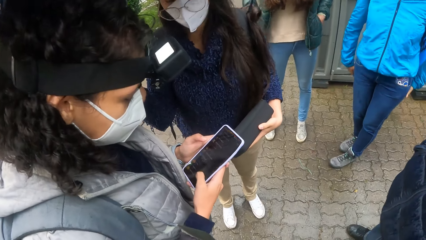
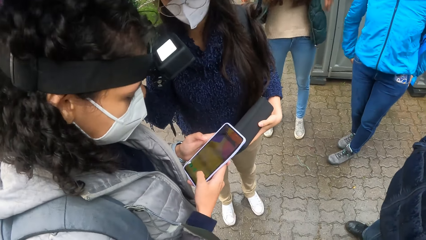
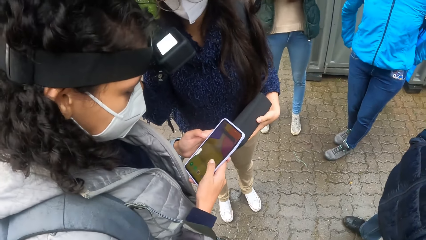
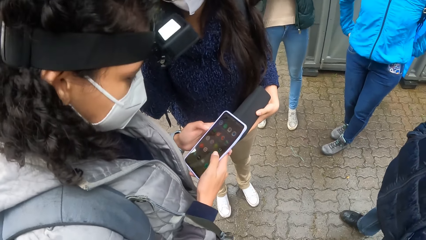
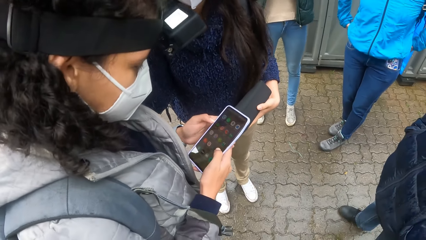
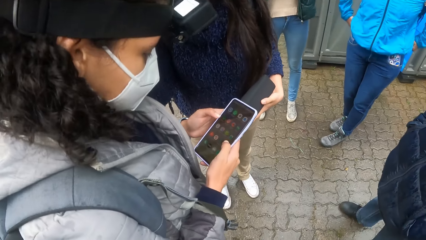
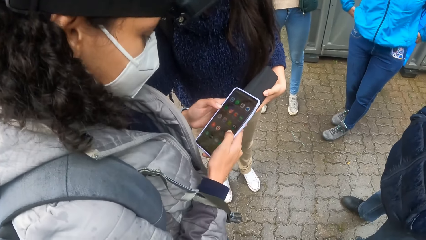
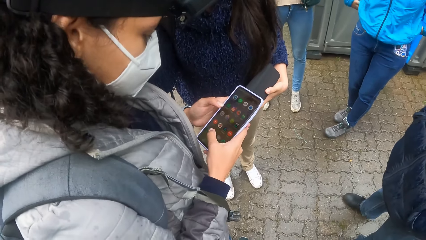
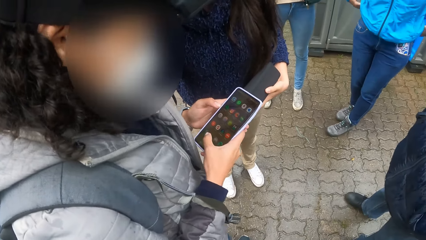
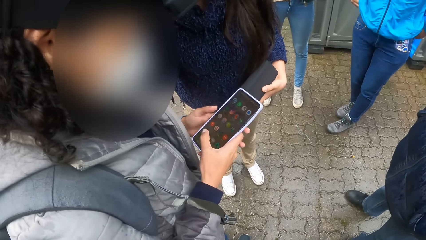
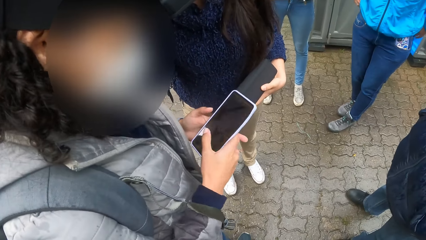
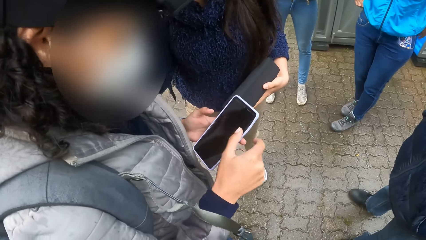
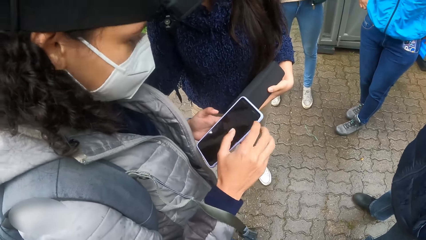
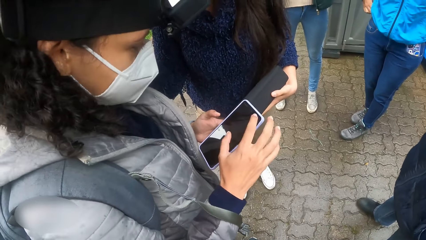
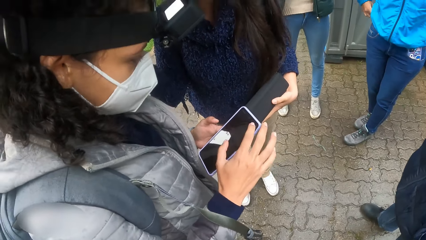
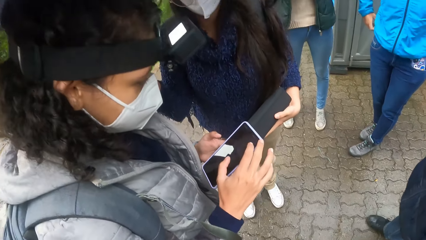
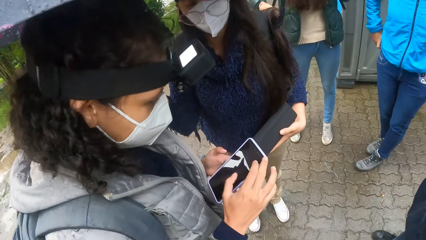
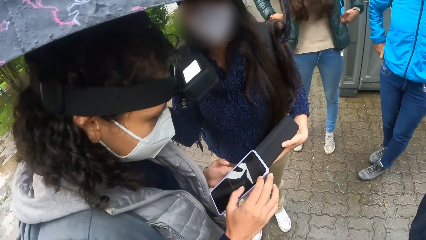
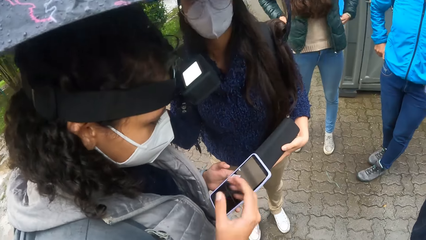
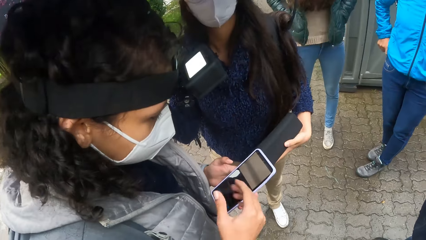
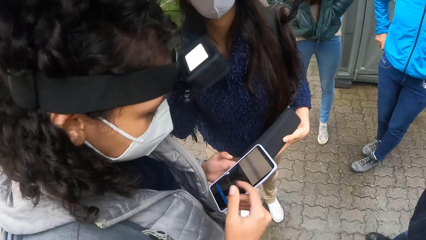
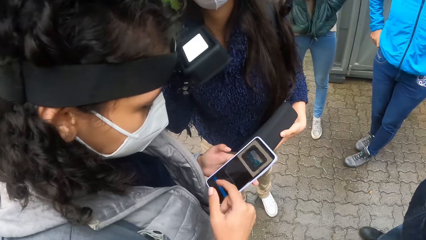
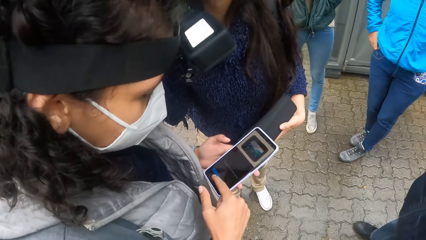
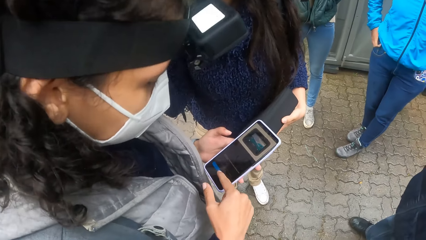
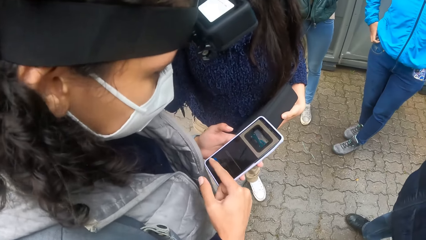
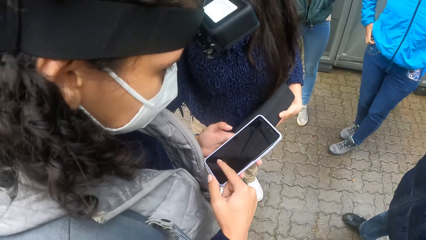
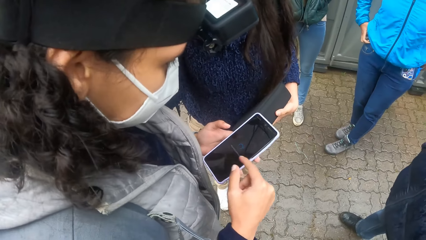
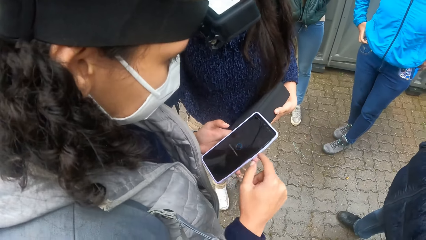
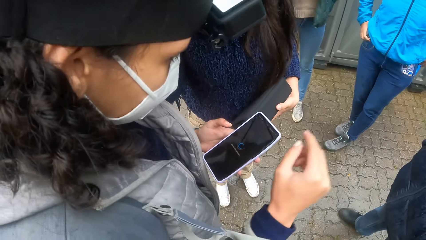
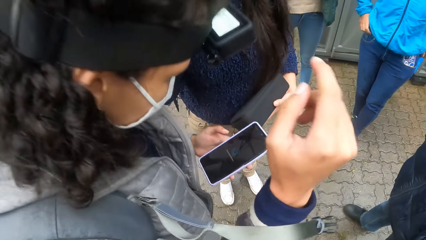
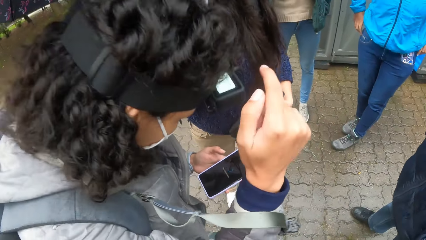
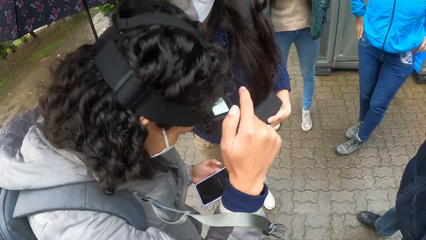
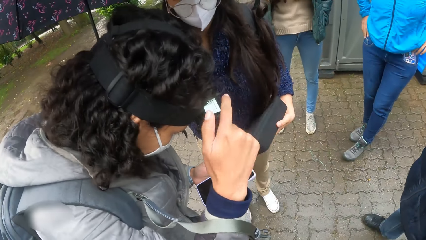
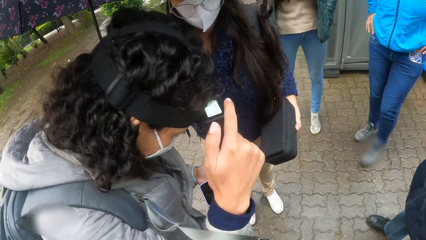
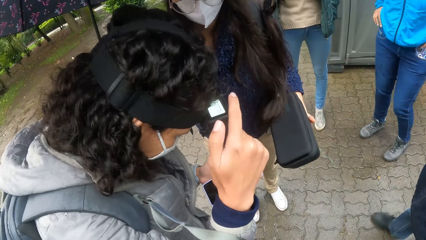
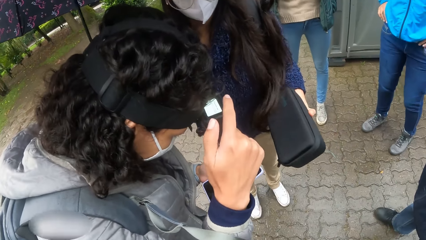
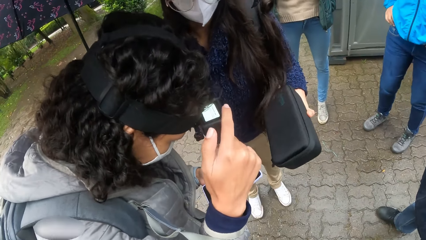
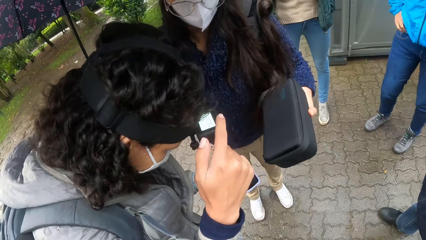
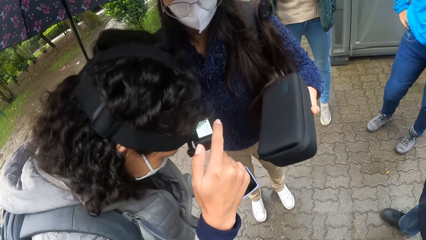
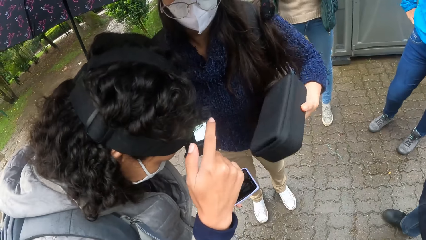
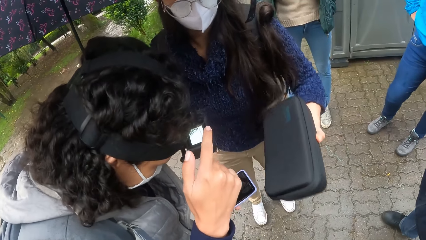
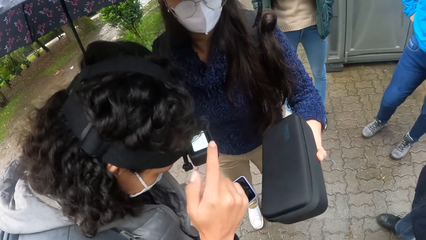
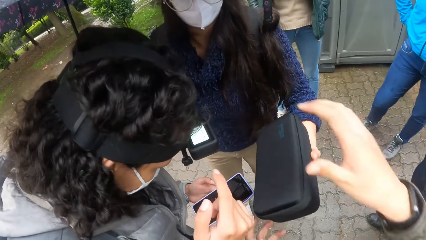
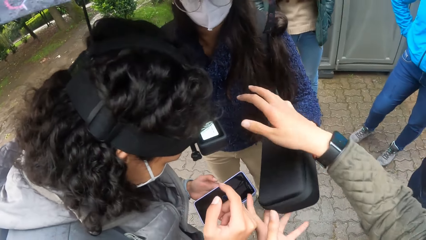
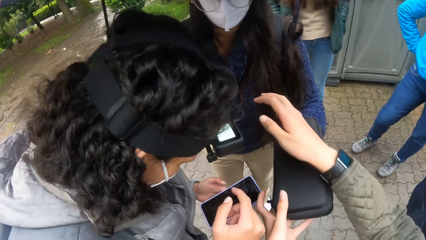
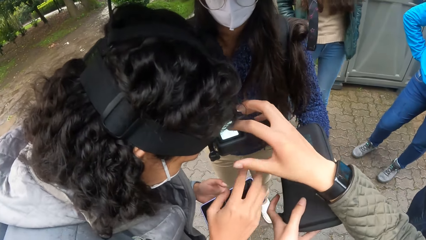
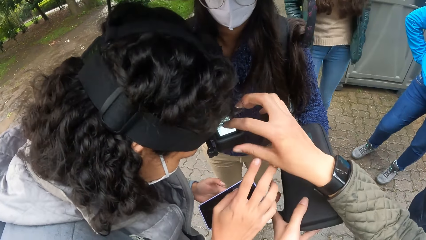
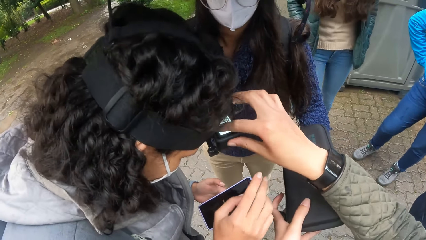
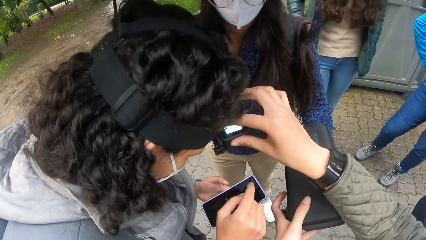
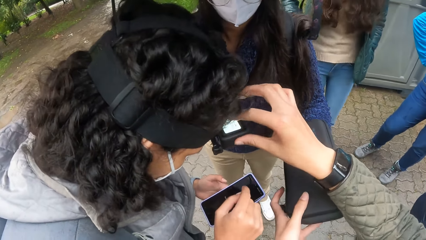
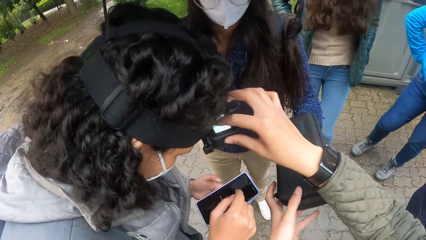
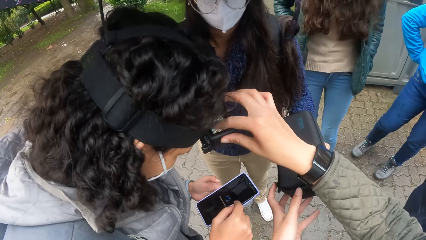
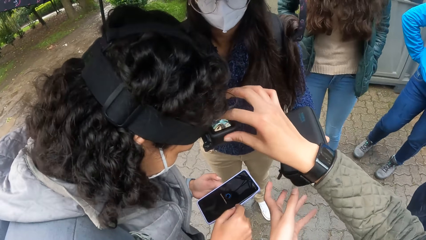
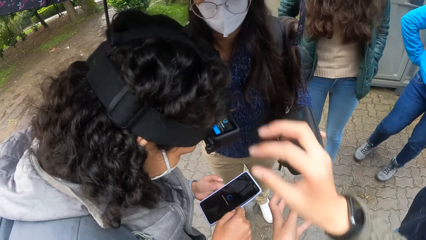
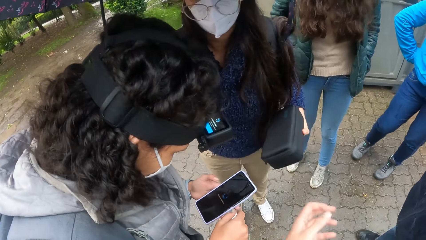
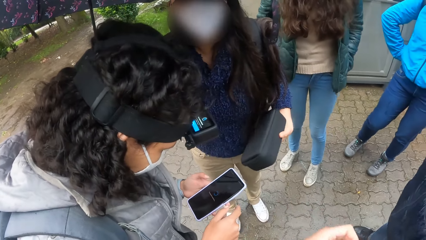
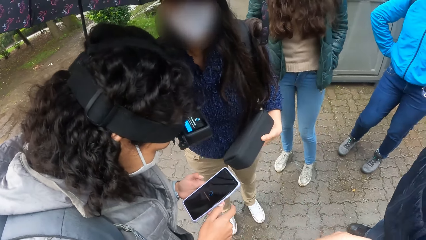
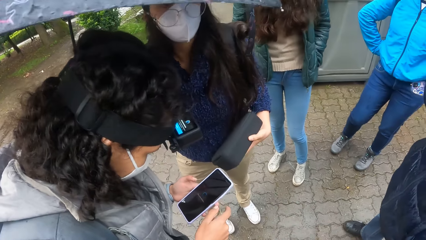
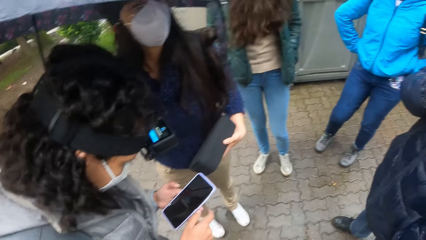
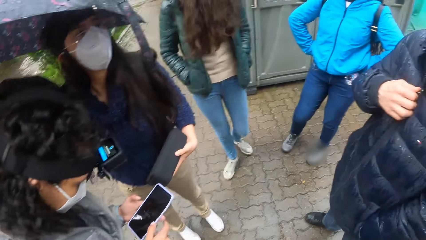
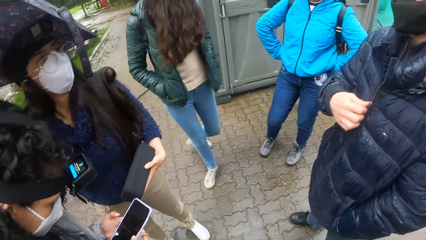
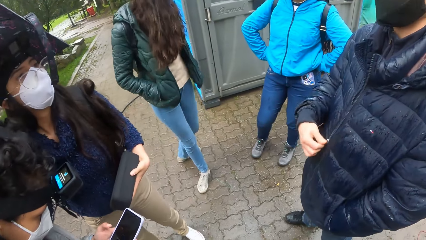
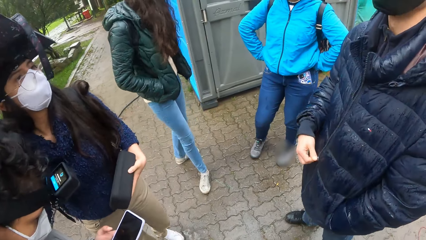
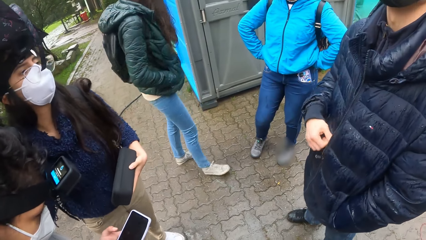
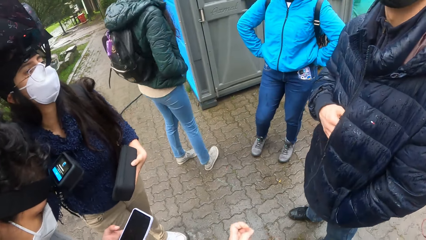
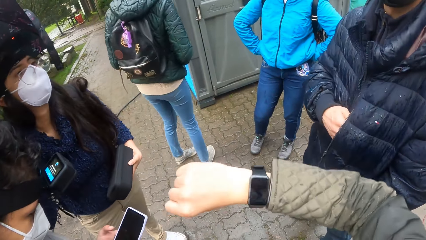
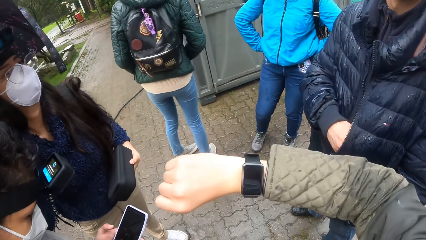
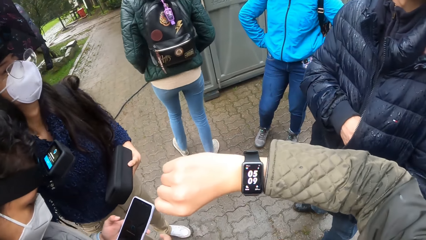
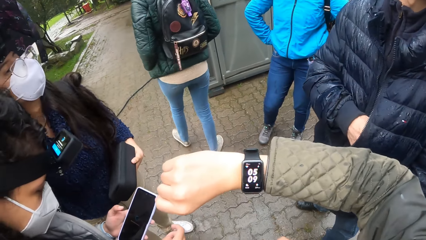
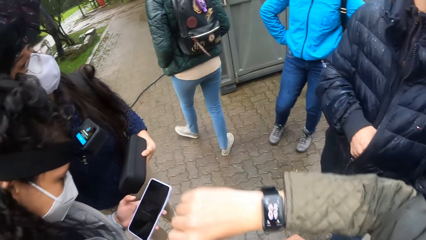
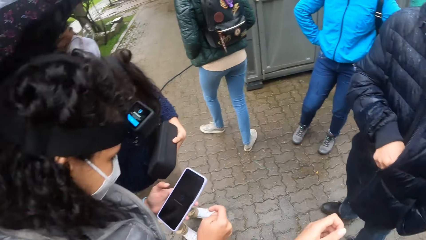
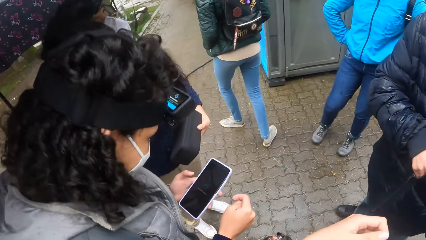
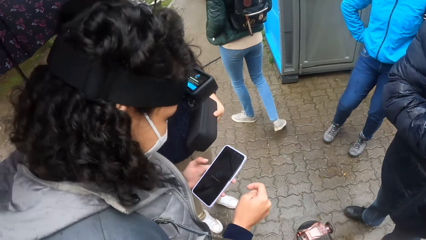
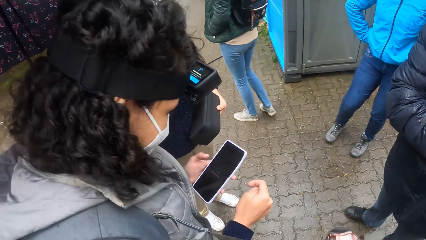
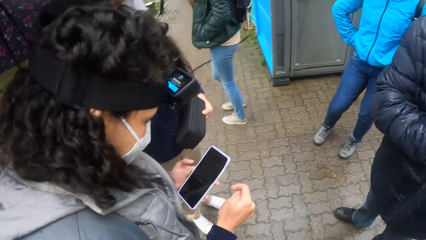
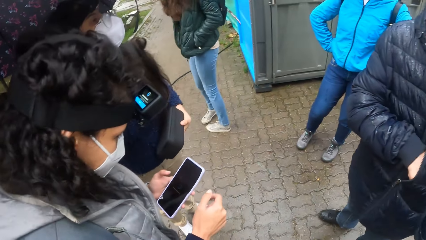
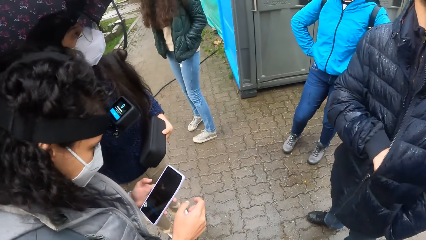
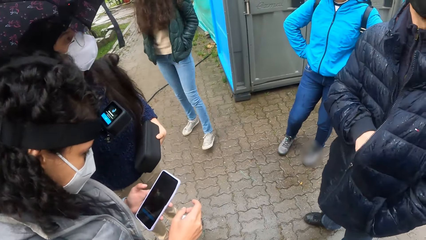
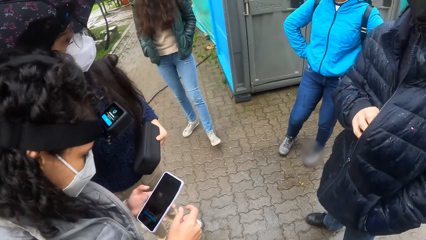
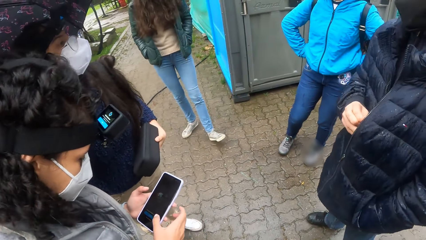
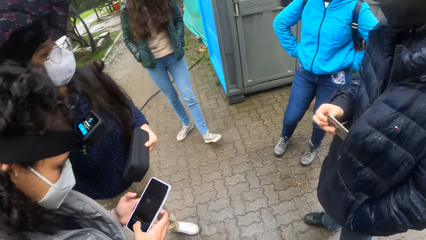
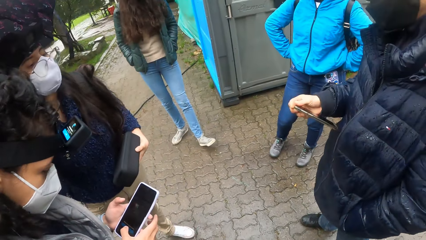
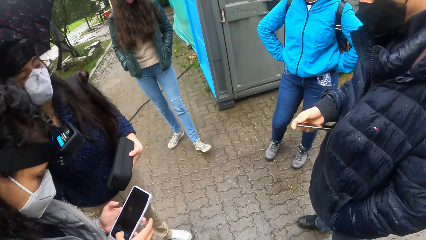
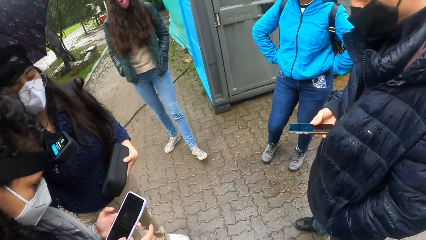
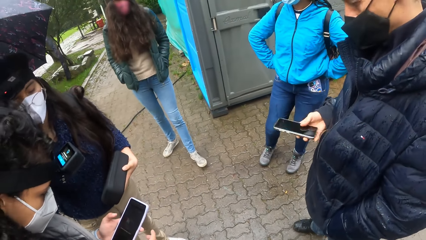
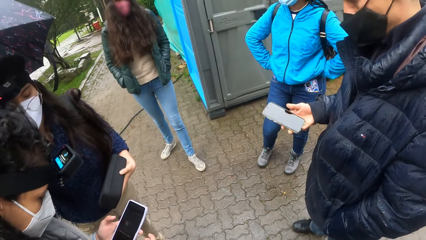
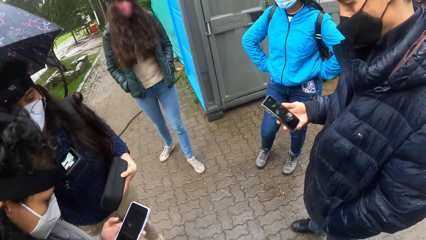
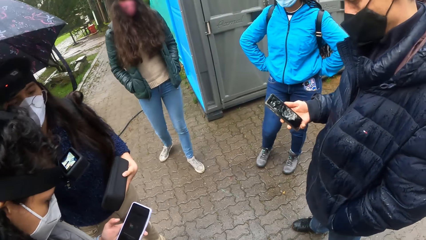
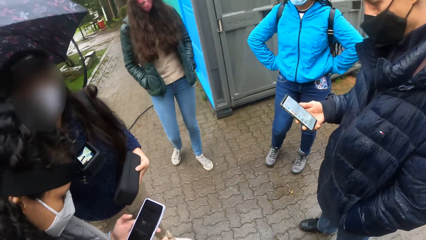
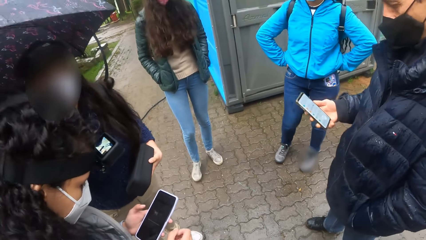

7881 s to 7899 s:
A woman stretches a camera box towards the camera wearer with her left hand. The camera wearer presses a camera on the head of another woman with her right hand. A man unzips his jacket with his right hand. The camera wearer checks a wristwatch in her right hand. The man picks up a phone from his jacket pocket with his right hand.
